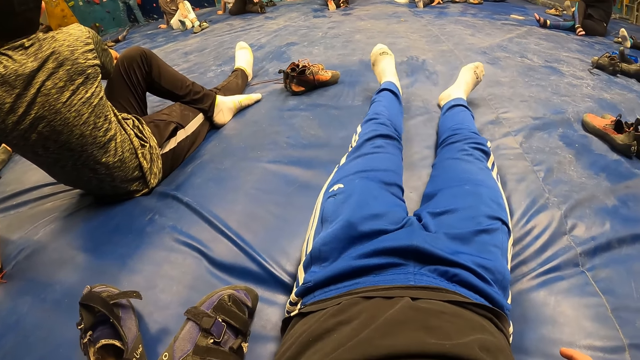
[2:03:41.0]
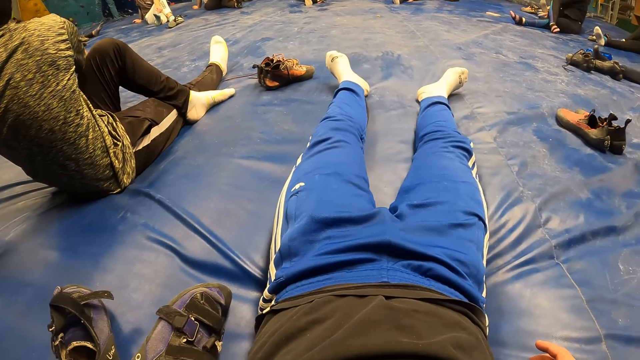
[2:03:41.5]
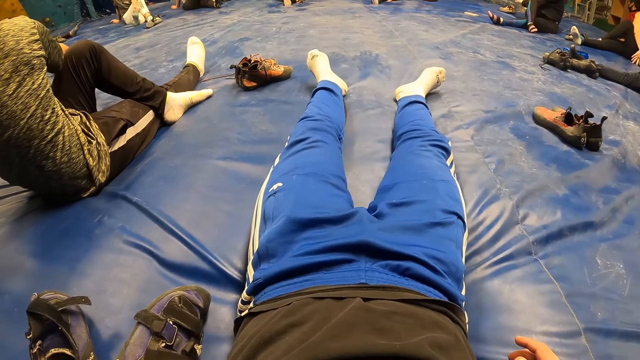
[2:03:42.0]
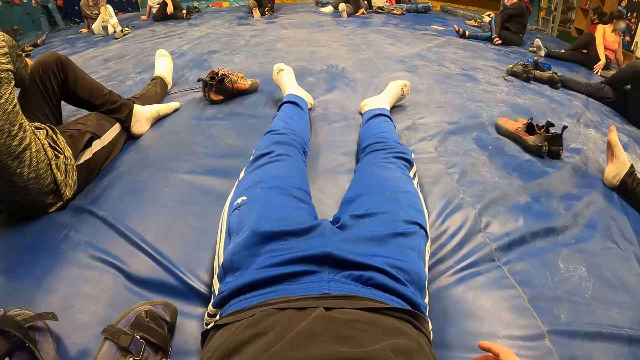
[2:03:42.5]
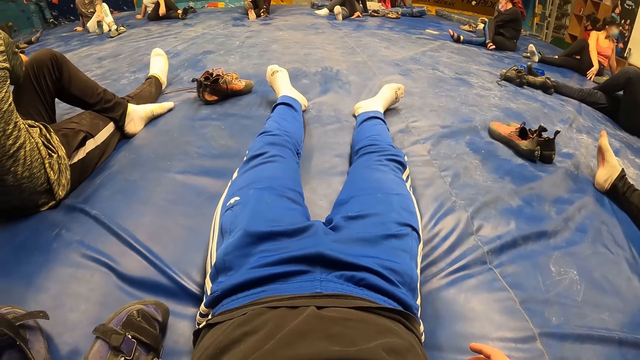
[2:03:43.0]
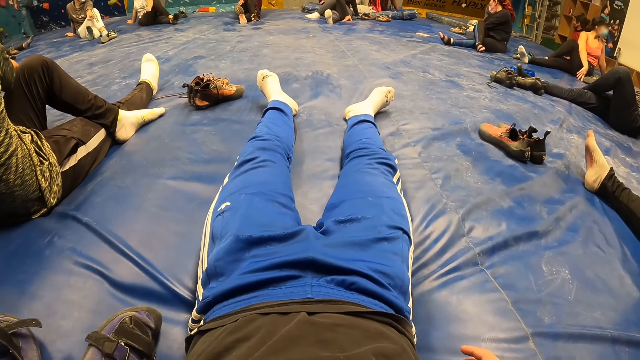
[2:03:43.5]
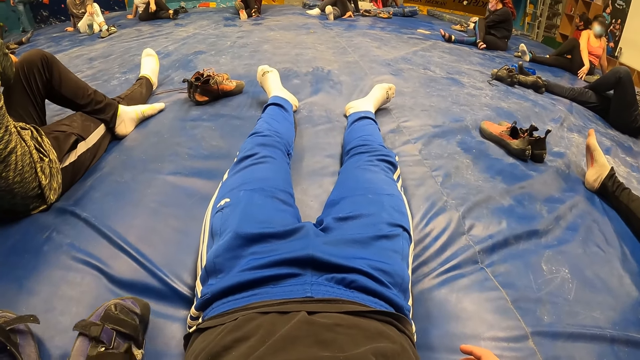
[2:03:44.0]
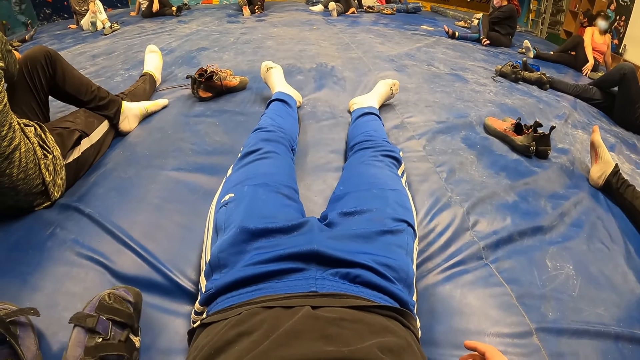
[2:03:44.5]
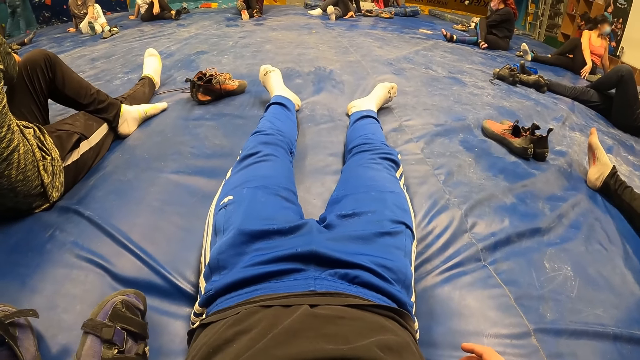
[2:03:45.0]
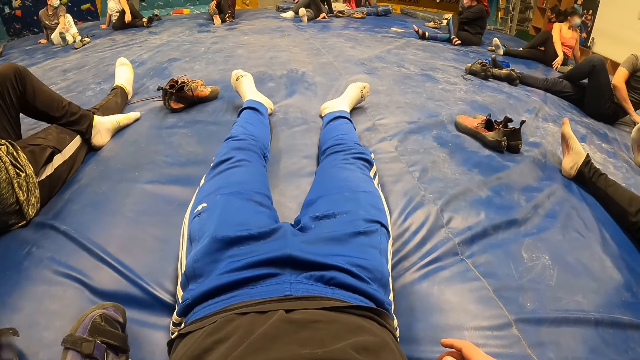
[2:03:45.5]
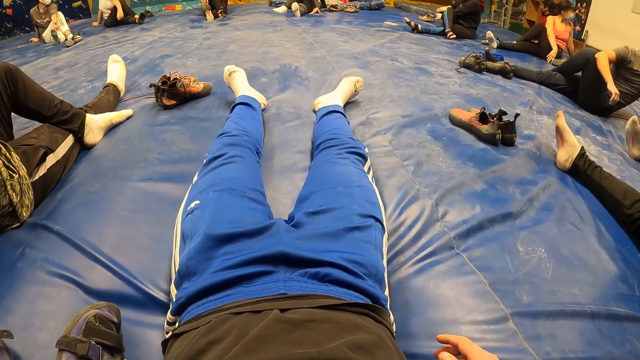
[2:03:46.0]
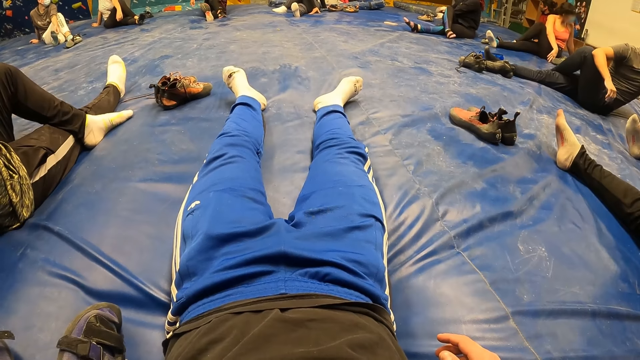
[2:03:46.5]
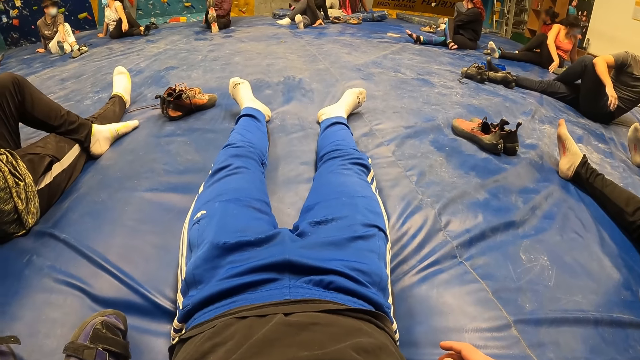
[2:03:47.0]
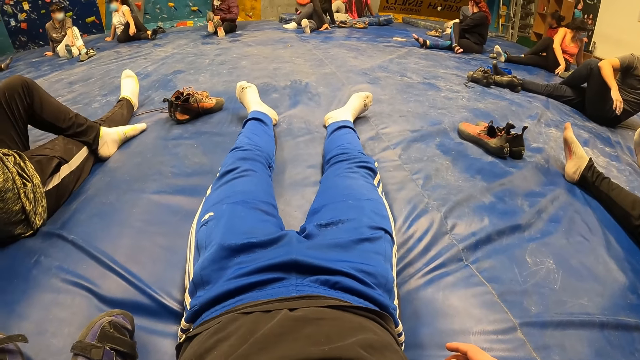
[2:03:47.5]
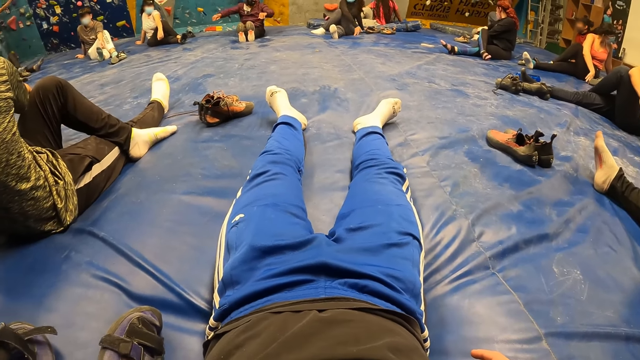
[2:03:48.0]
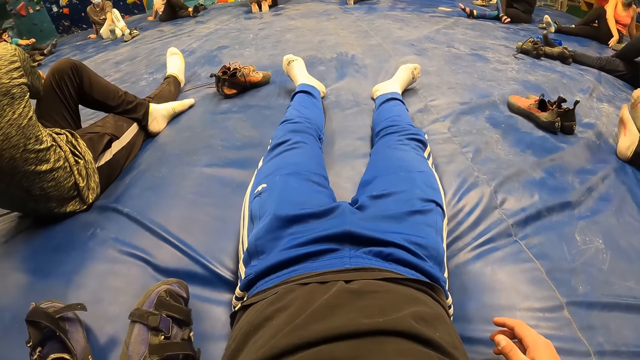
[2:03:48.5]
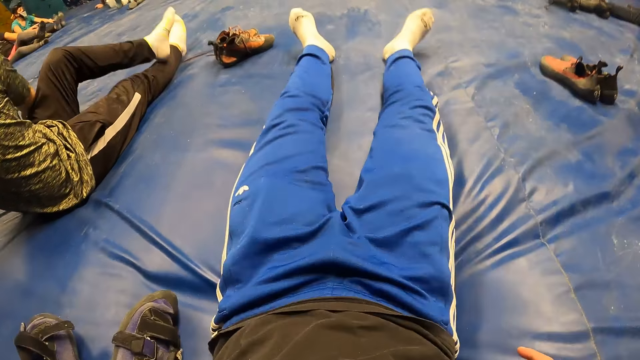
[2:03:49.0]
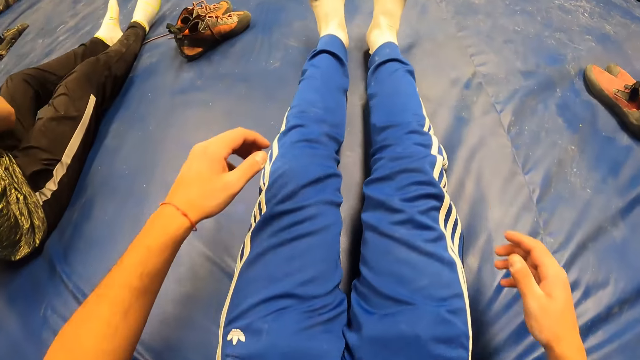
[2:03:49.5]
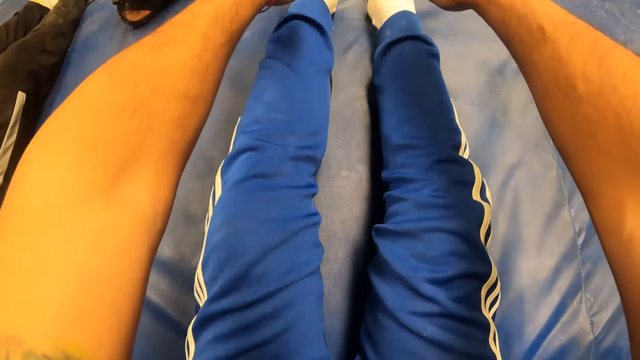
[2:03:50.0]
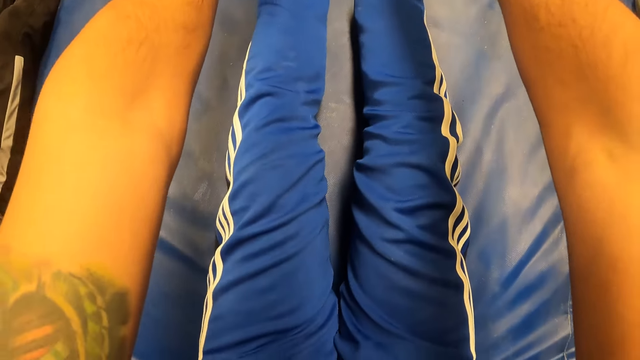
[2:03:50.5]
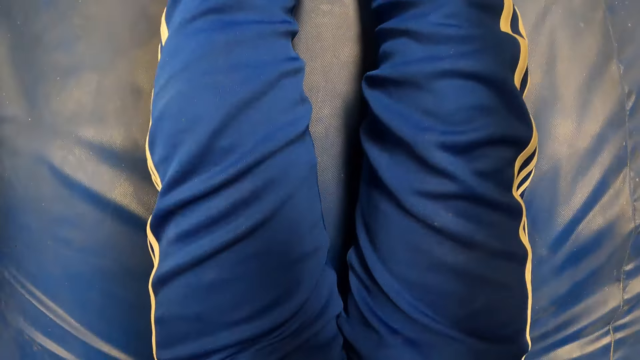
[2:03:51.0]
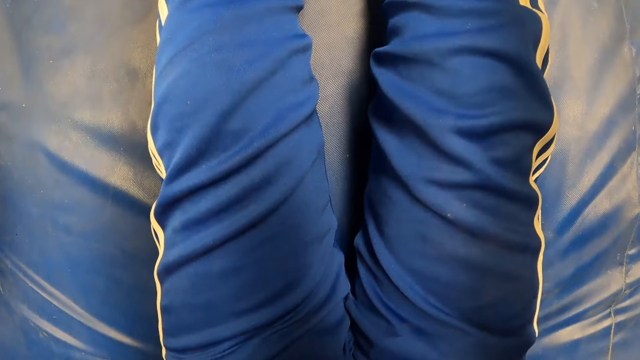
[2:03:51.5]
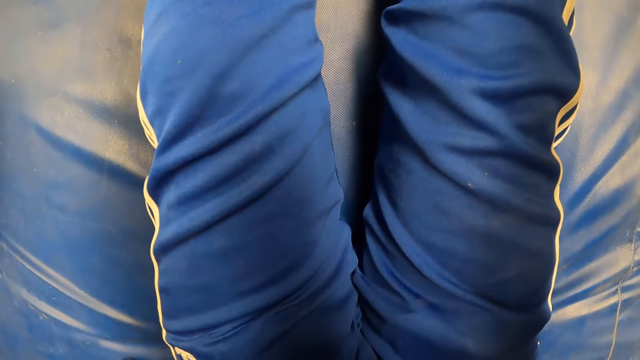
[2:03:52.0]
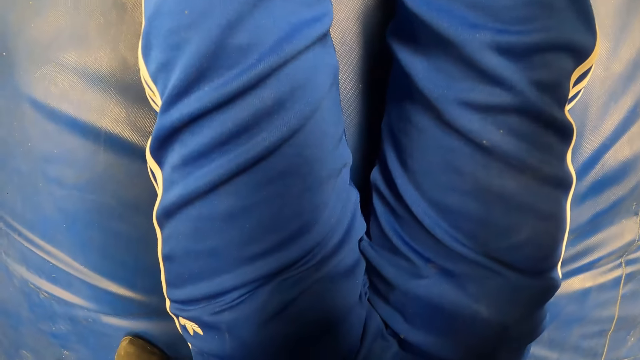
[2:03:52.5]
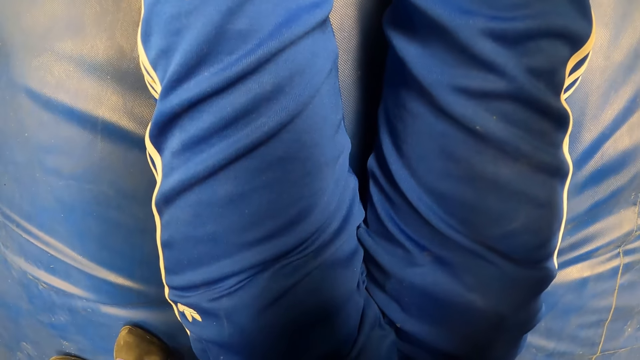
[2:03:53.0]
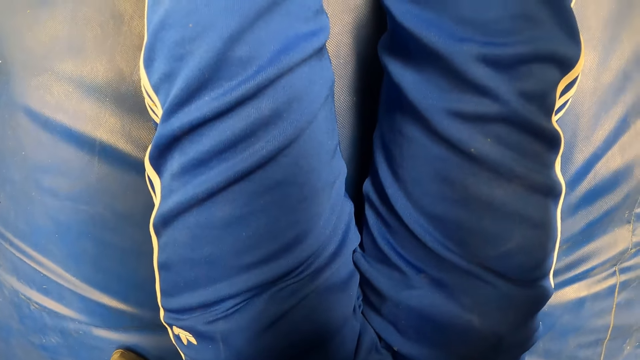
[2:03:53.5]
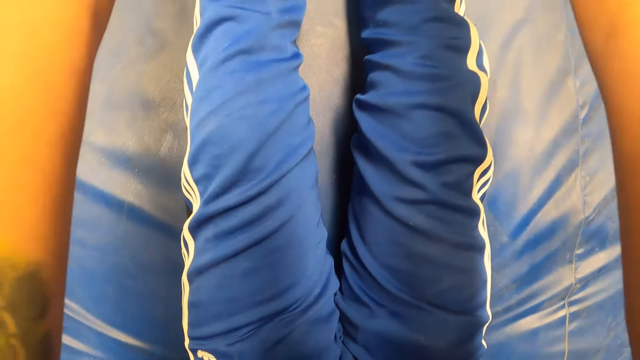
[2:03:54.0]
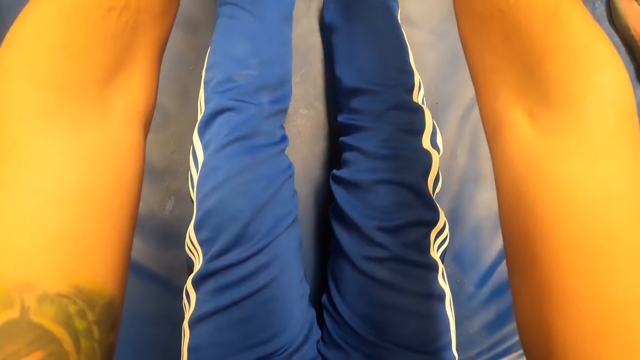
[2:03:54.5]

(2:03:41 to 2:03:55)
The camera wearer moves the legs and looks at the legs. The instructor changes his position on the crash pad. The camera wearer stretches both hands above both legs. They hold the legs with the hands and look at the lap.

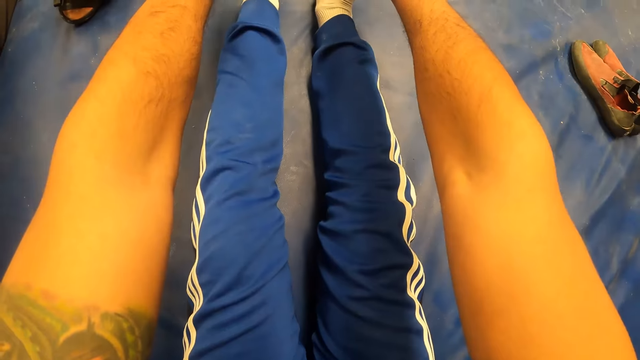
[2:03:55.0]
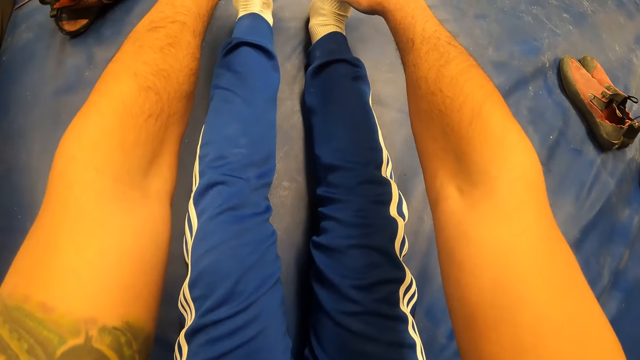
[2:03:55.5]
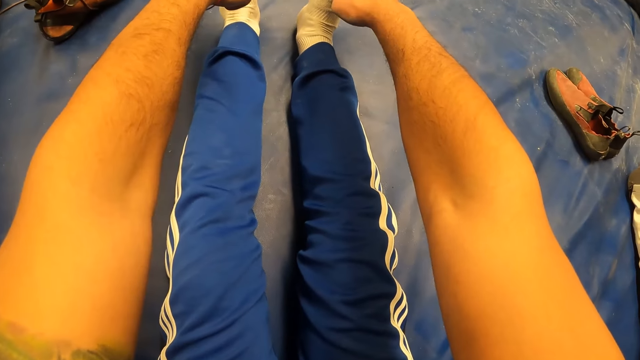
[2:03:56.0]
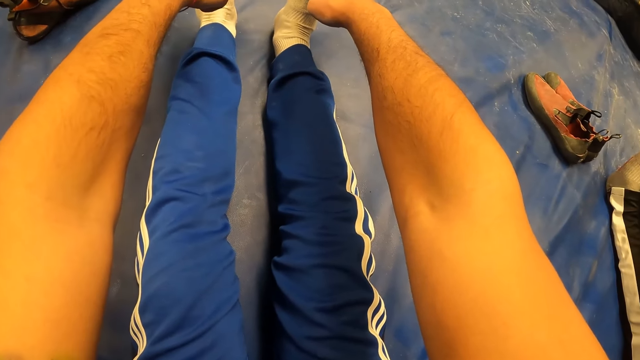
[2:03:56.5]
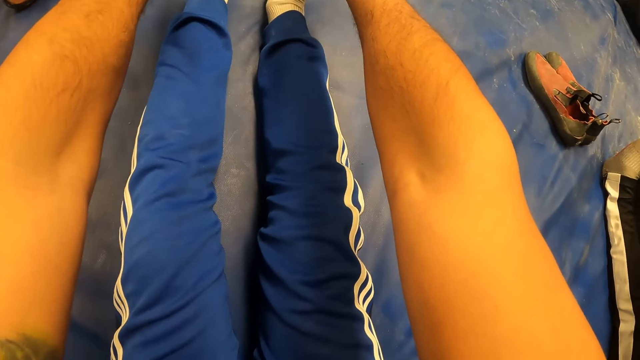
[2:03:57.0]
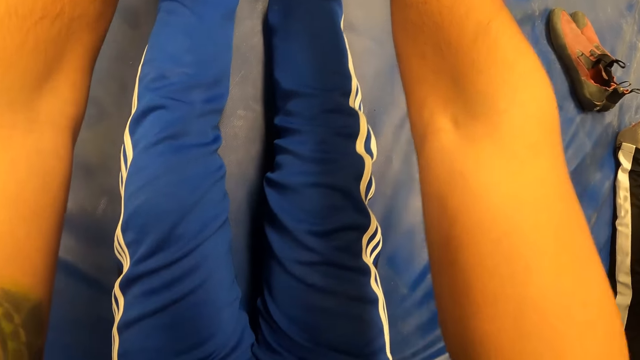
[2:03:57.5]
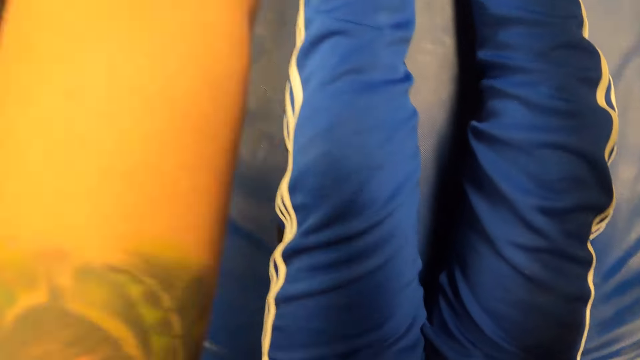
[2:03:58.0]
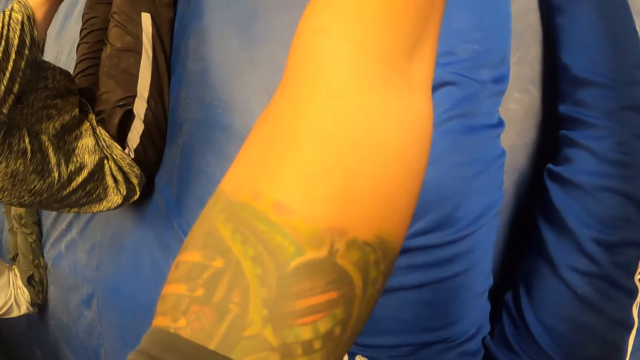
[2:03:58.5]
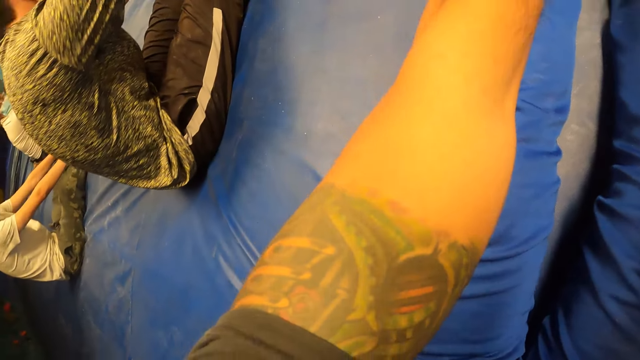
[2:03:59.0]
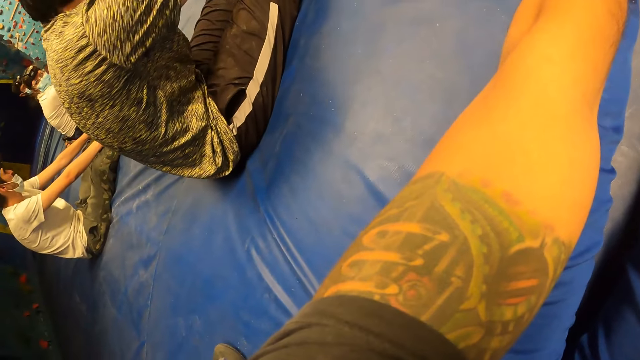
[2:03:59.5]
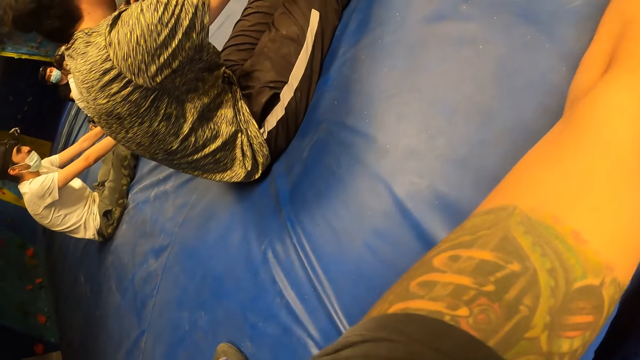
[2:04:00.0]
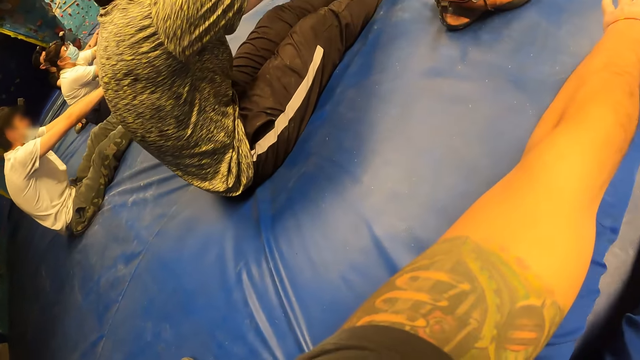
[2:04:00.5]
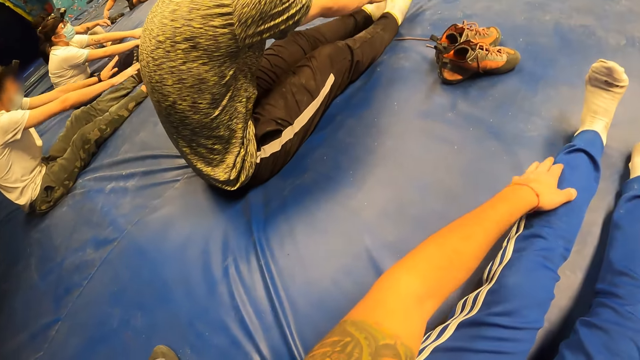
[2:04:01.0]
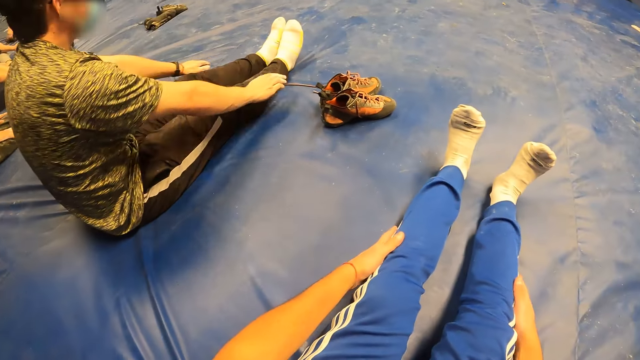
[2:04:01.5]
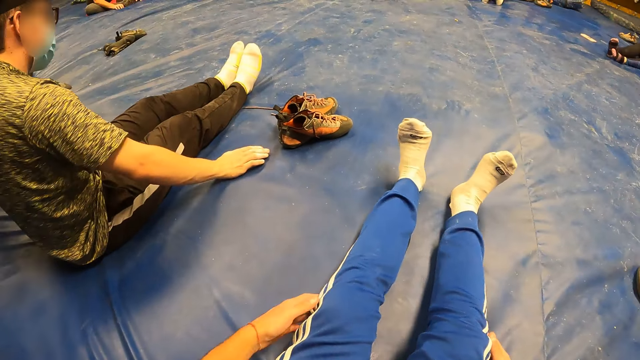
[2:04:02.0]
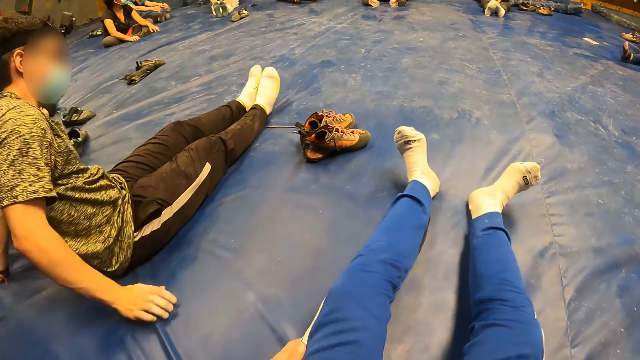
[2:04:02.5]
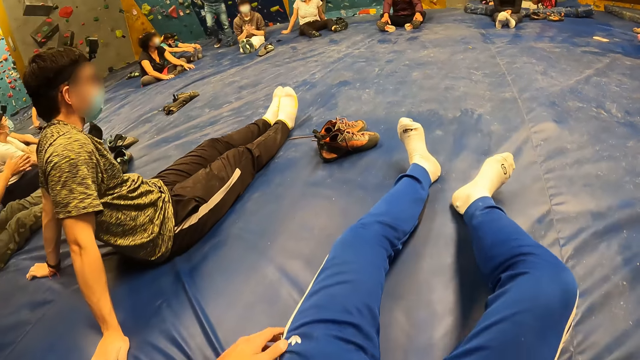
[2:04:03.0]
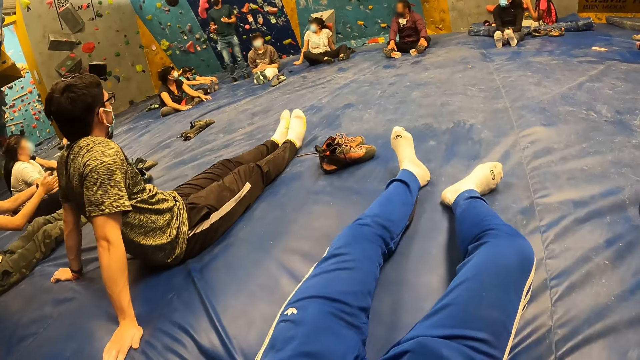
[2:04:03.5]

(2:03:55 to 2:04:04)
The camera wearer holds the legs. They look at the legs. The man stretches both hands above both legs. Another man stretches both hands above both legs. A man moves the body. The camera wearer looks at the legs. They move the legs.
